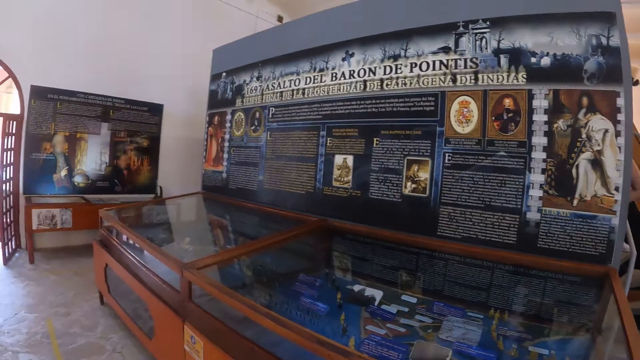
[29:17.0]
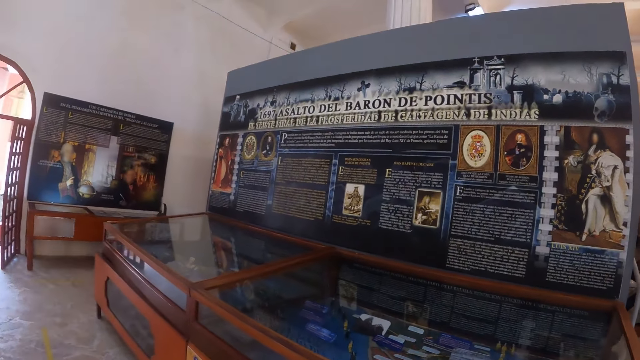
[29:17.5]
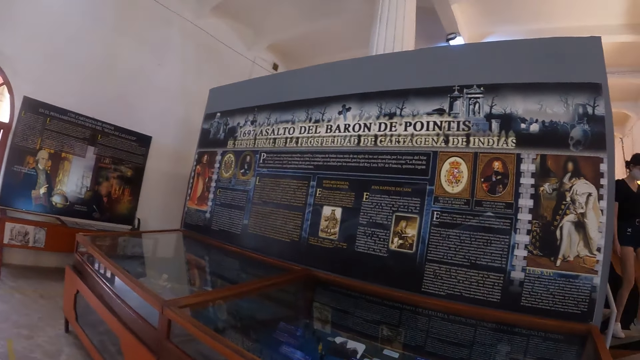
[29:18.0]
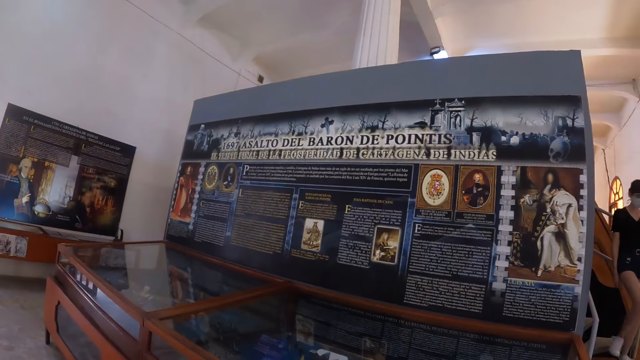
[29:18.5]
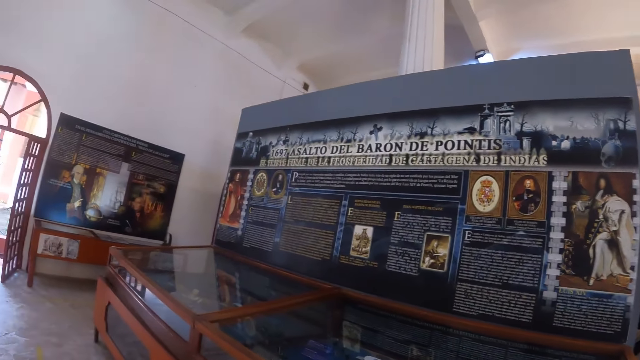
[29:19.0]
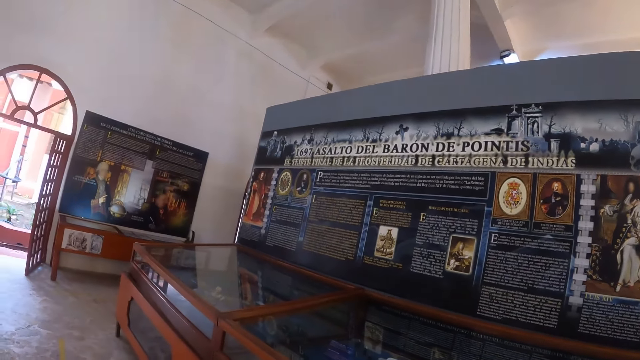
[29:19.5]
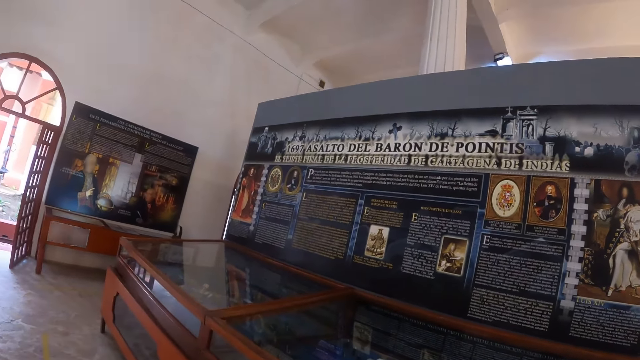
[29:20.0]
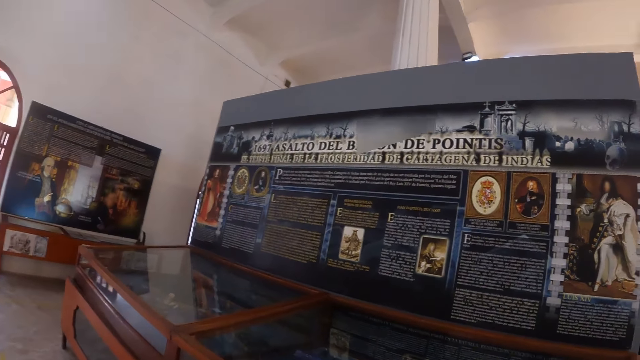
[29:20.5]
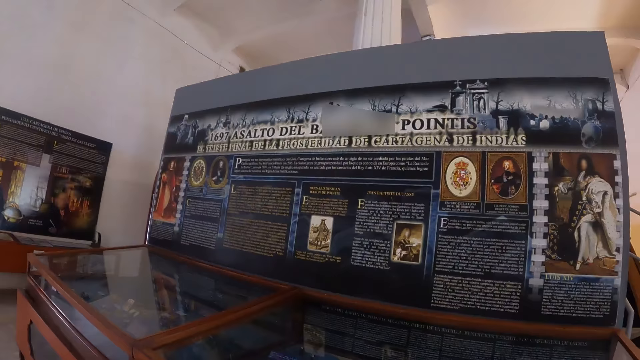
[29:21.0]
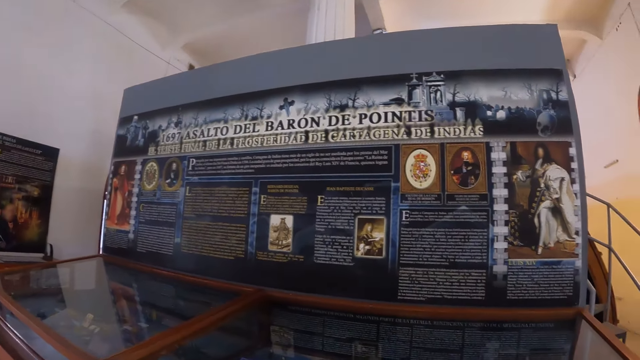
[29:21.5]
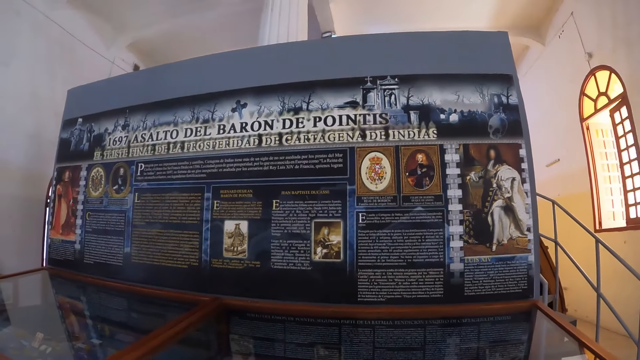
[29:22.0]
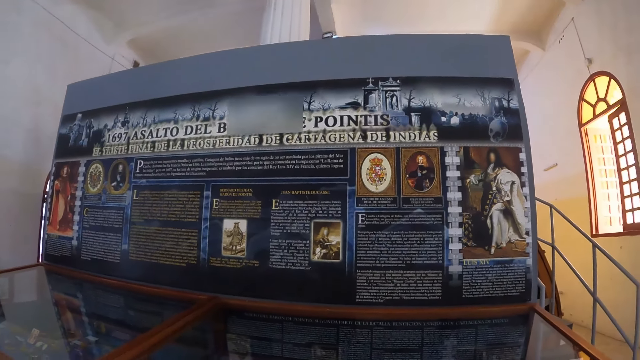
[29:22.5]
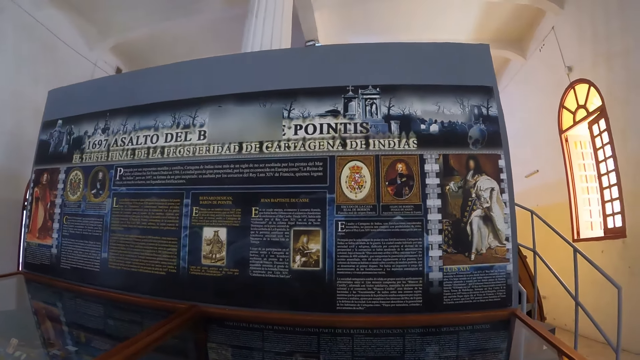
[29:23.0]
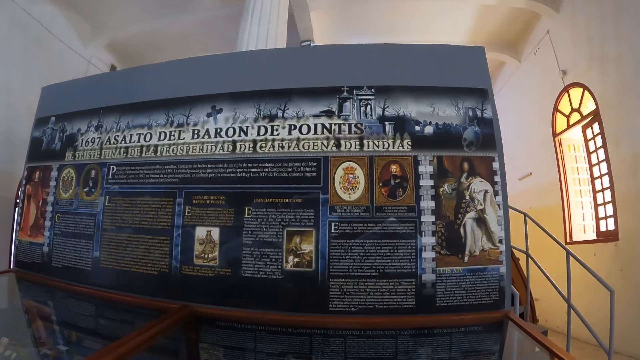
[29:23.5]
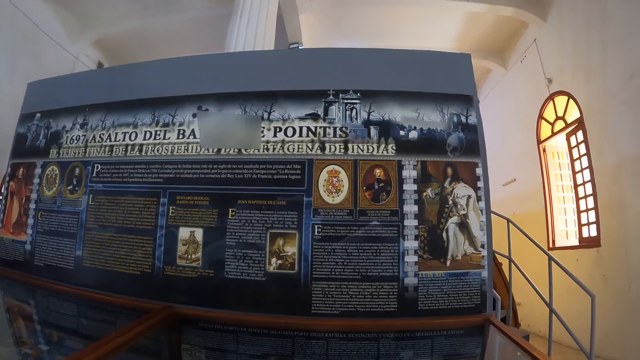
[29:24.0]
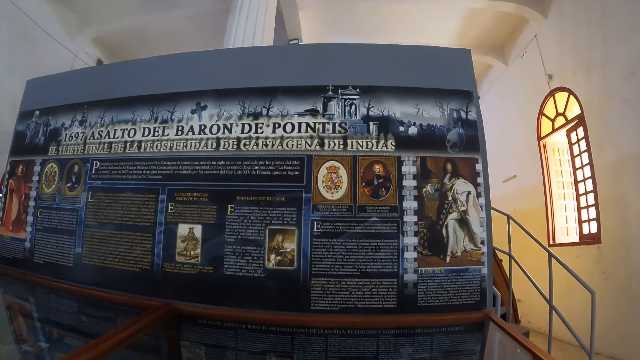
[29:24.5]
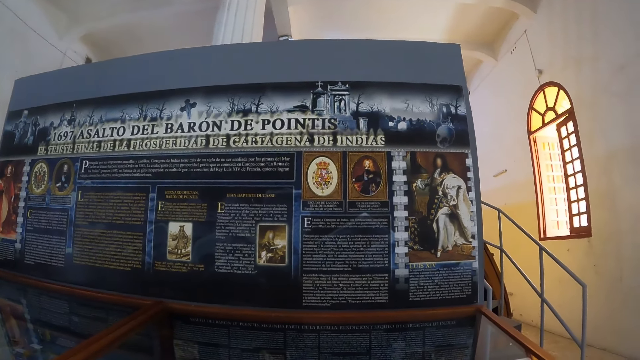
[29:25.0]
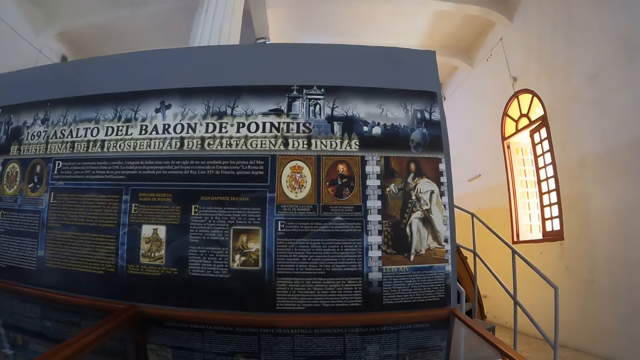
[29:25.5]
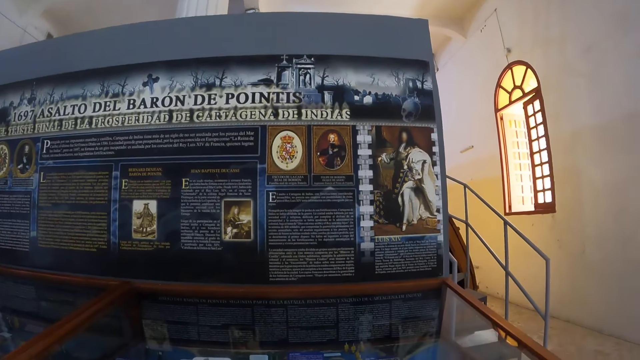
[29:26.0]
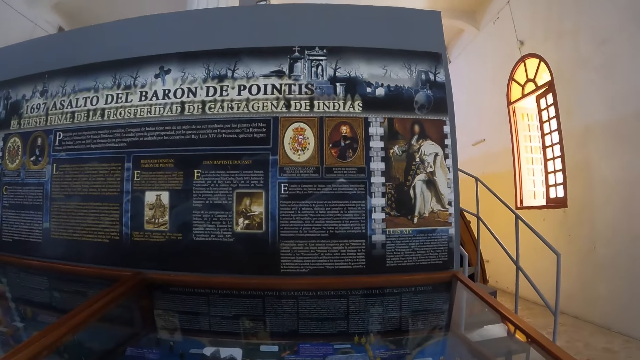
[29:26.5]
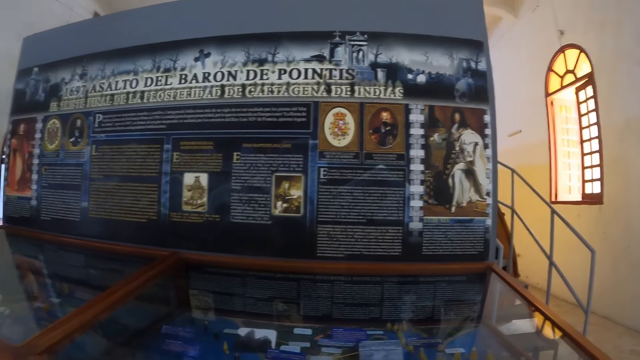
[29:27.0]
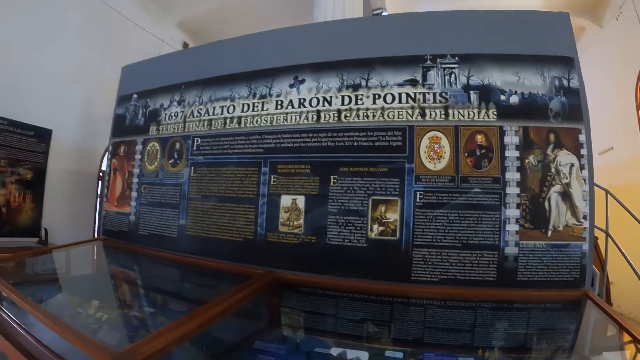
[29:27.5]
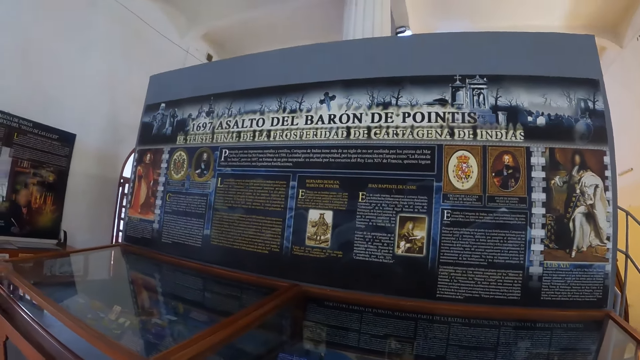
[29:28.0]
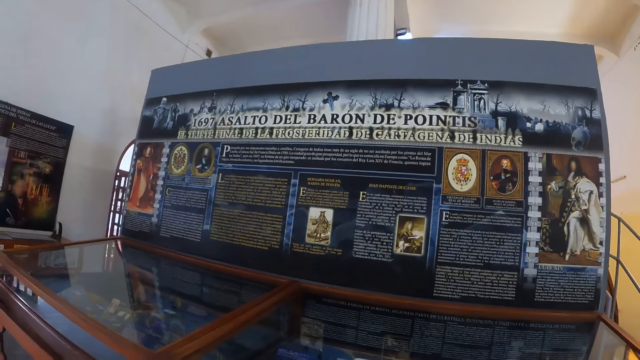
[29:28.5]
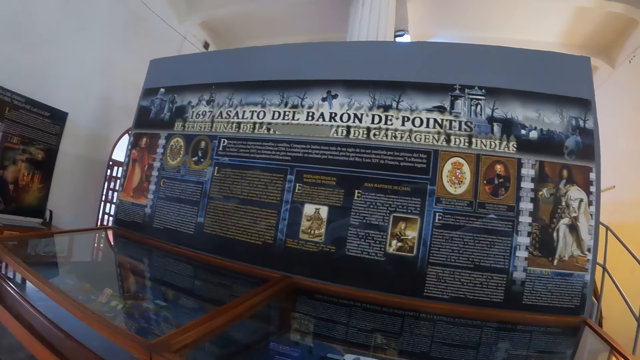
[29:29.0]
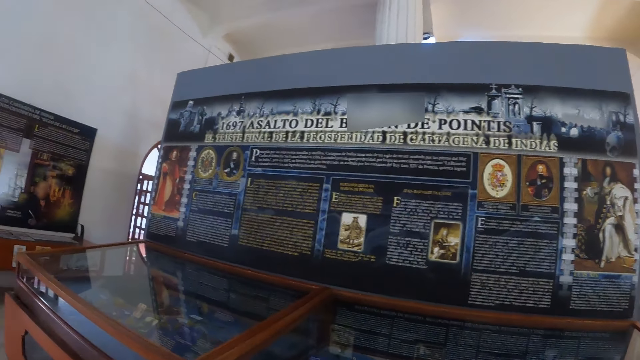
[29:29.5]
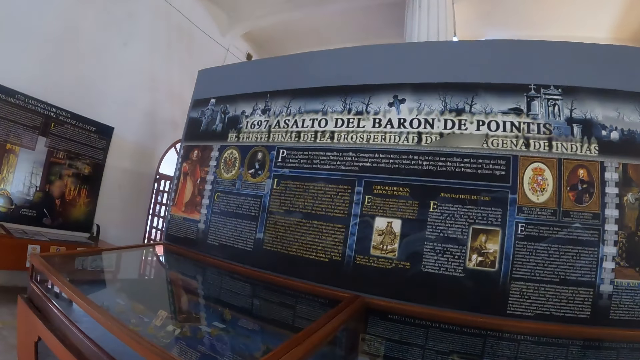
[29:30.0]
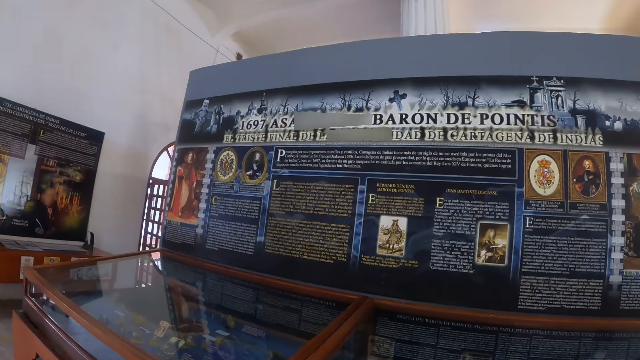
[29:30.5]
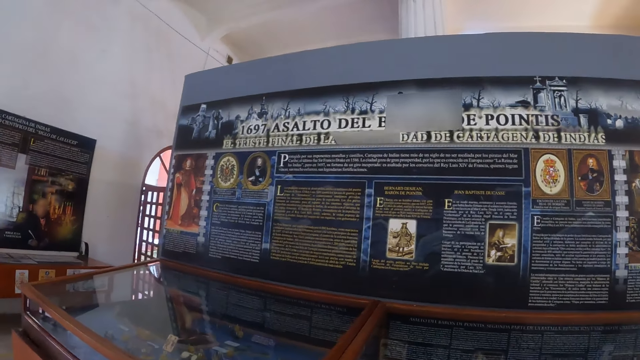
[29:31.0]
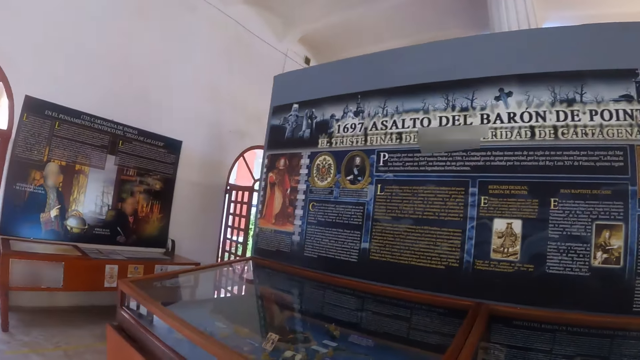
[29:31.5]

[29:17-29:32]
The camera wearer looks at the wall. They read on the wall. They stare at the writings.

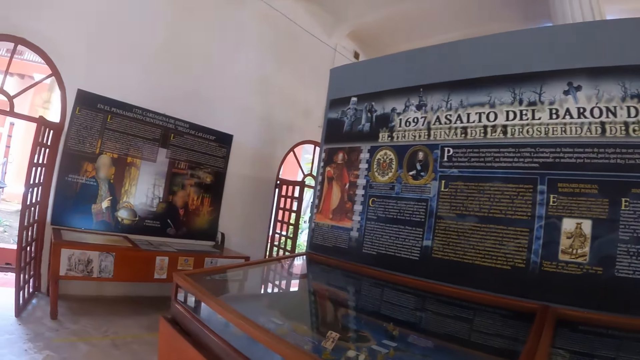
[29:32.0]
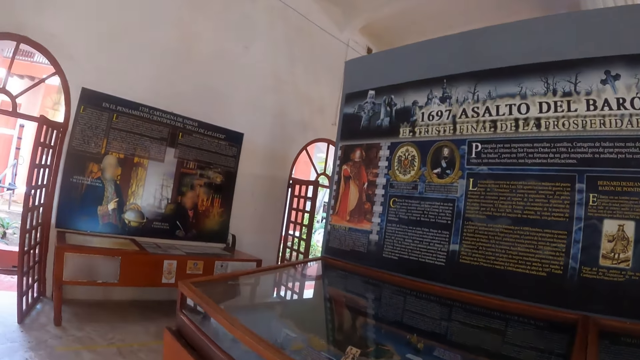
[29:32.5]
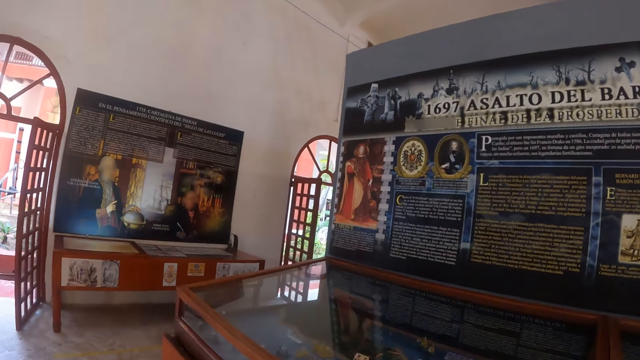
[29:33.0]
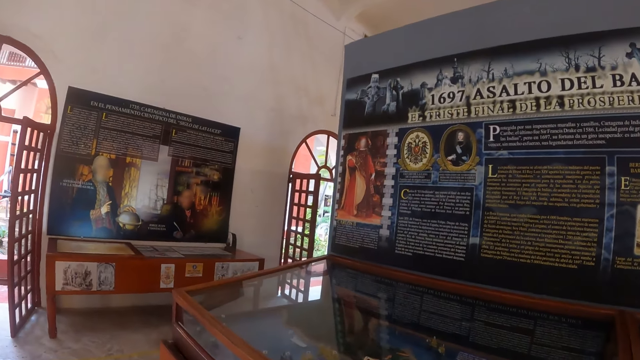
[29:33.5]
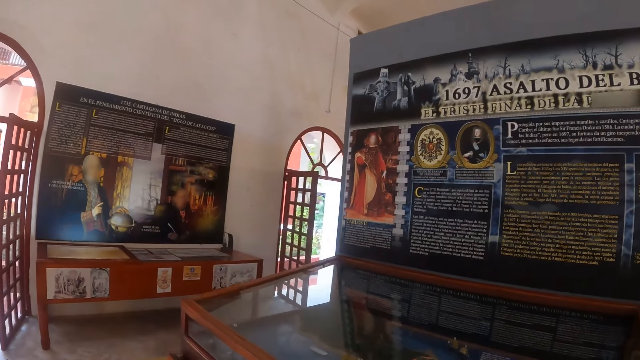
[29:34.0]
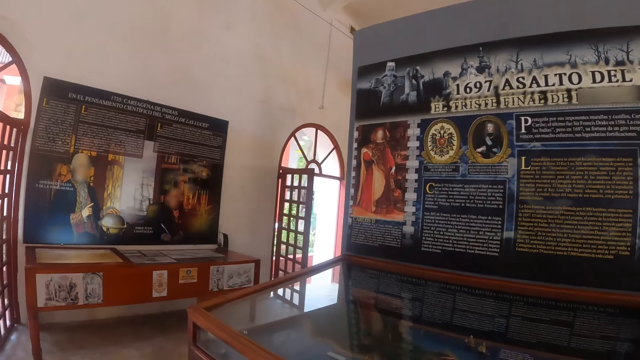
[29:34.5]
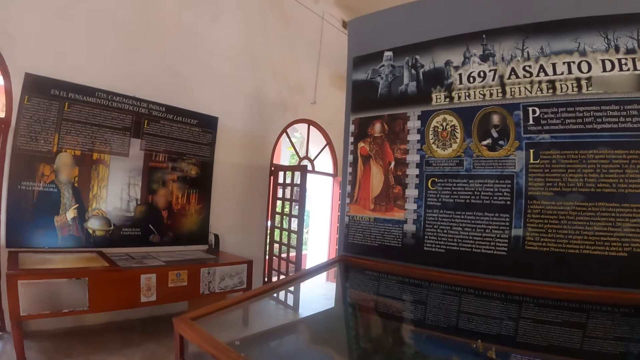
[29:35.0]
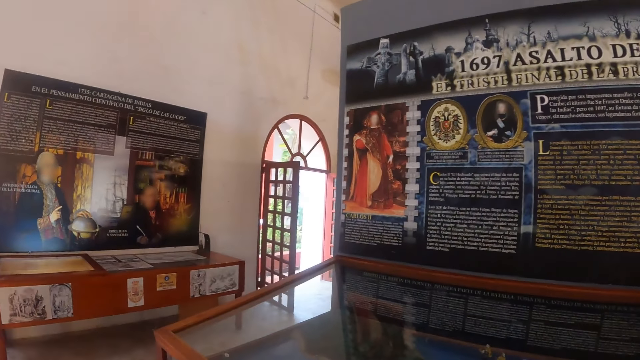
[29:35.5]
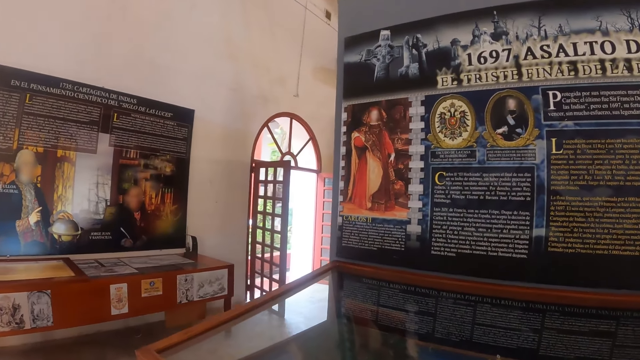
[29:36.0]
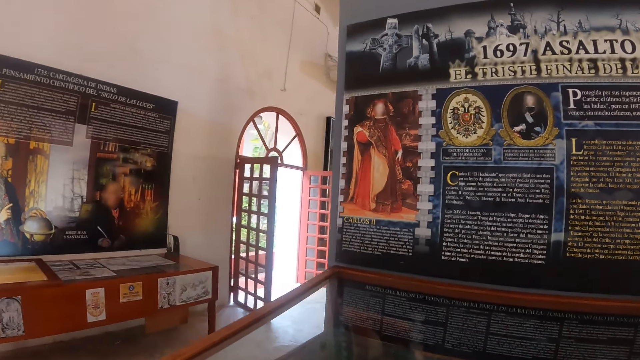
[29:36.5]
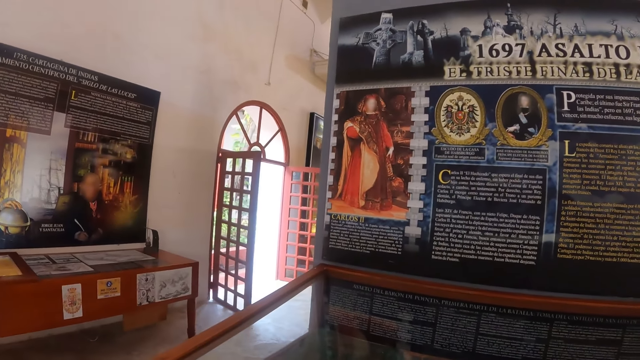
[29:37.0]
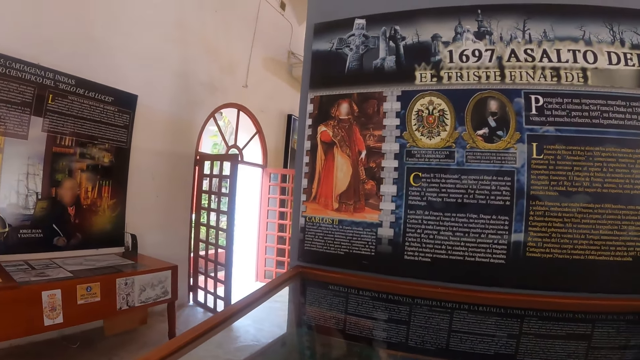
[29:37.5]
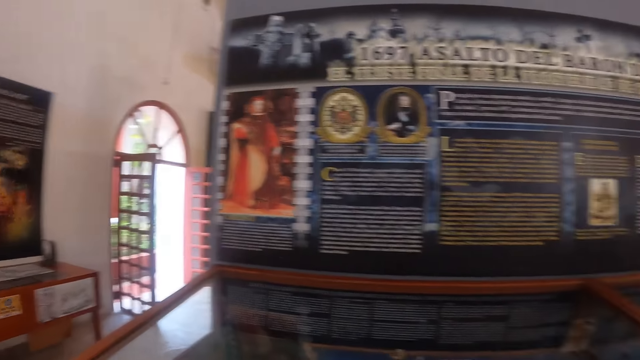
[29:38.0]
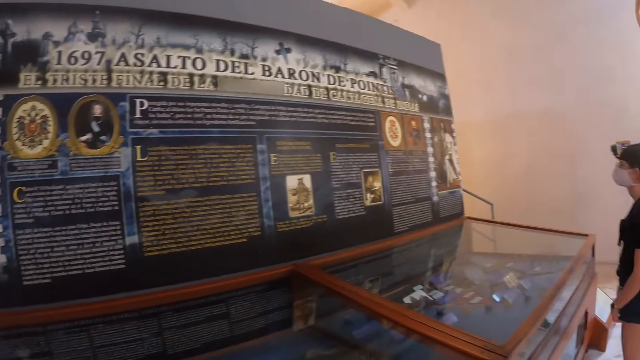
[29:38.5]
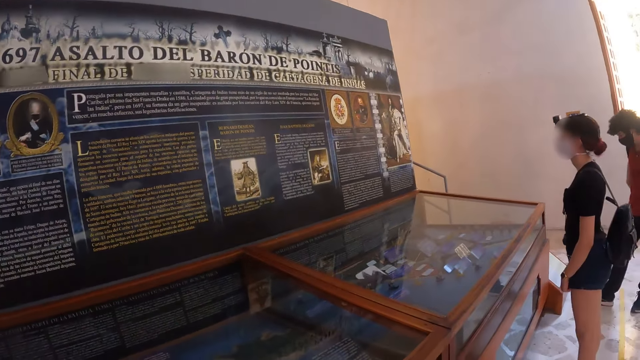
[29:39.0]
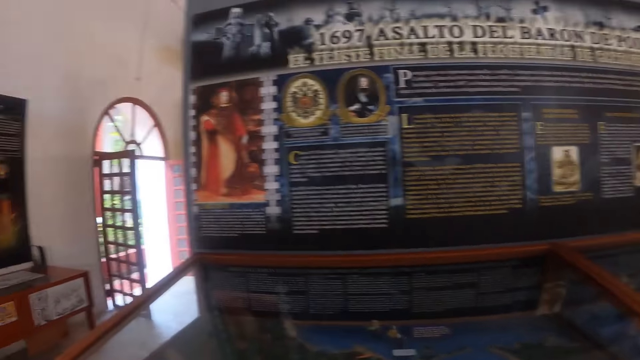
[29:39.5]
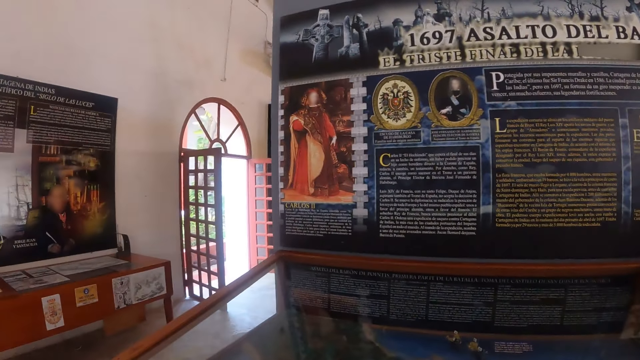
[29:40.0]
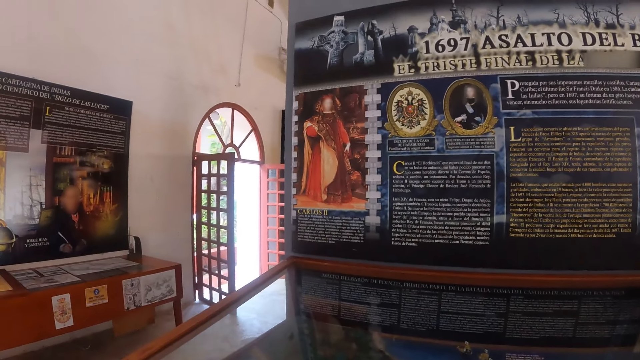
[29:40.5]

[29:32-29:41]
The camera wearer walks around the room. They look around.
